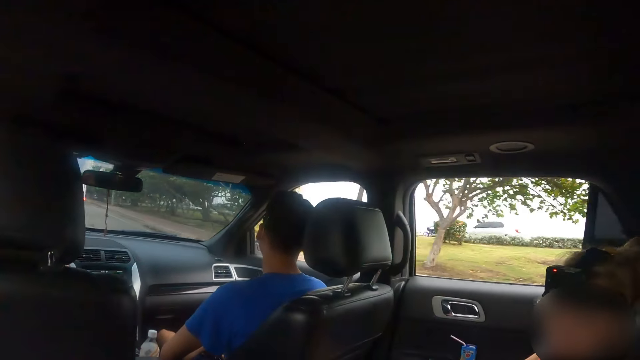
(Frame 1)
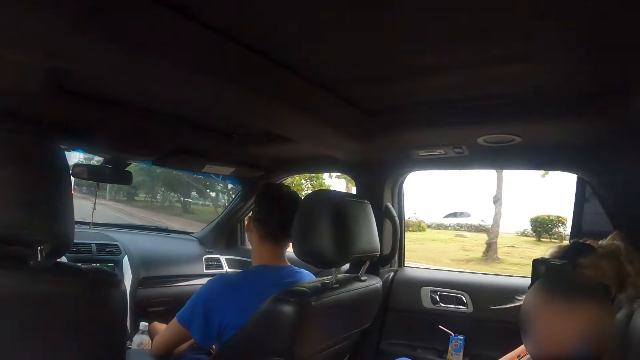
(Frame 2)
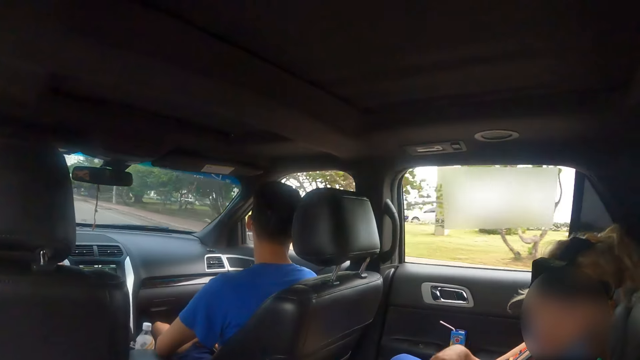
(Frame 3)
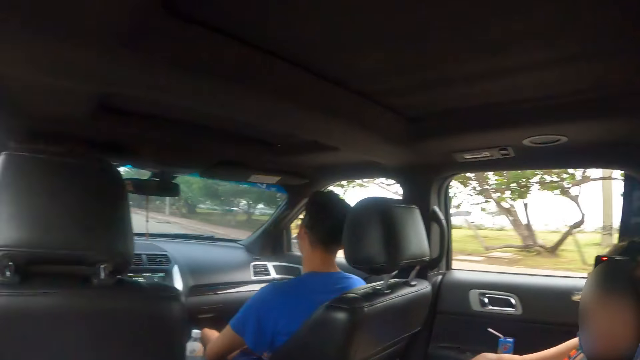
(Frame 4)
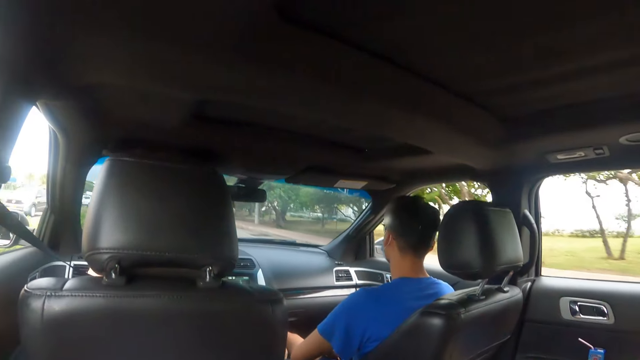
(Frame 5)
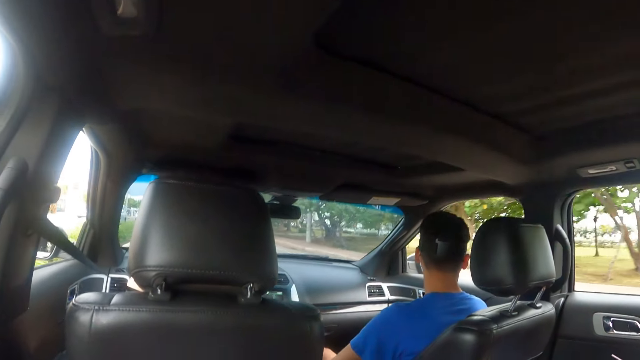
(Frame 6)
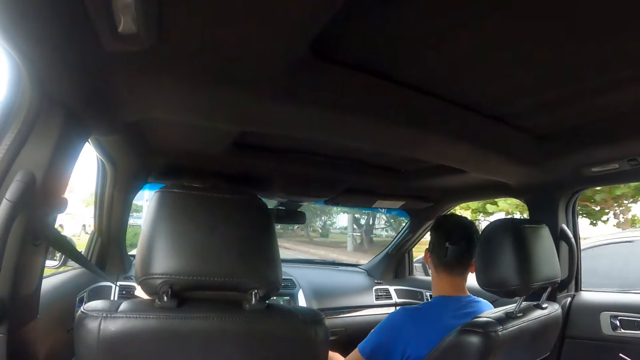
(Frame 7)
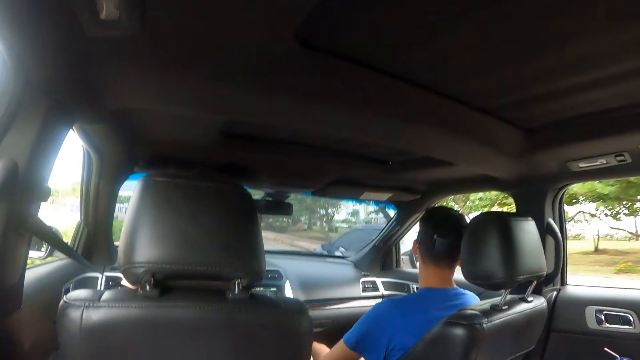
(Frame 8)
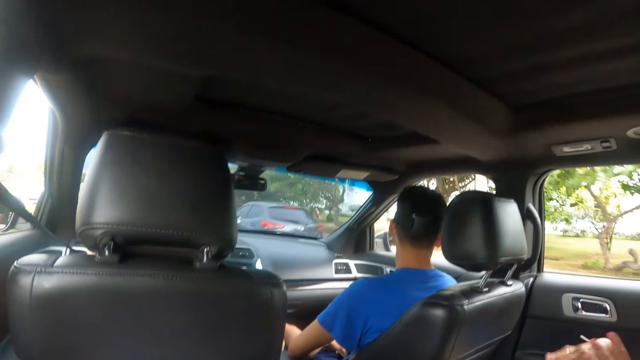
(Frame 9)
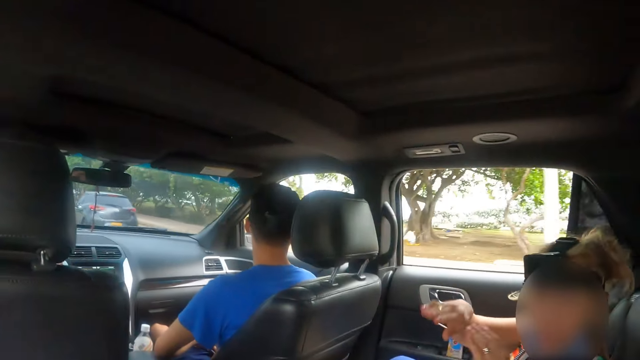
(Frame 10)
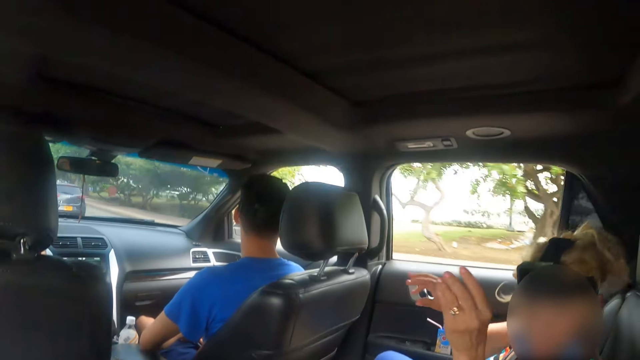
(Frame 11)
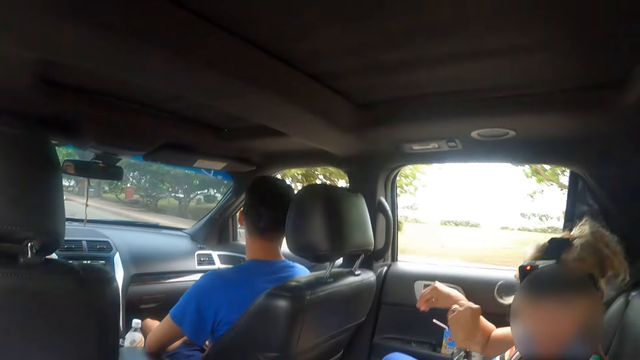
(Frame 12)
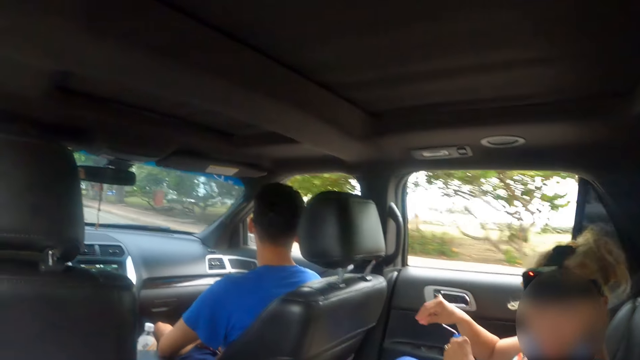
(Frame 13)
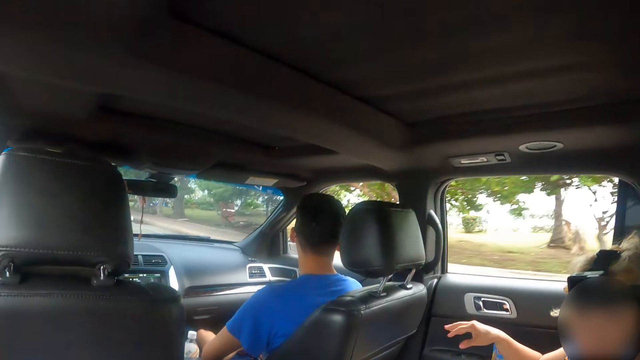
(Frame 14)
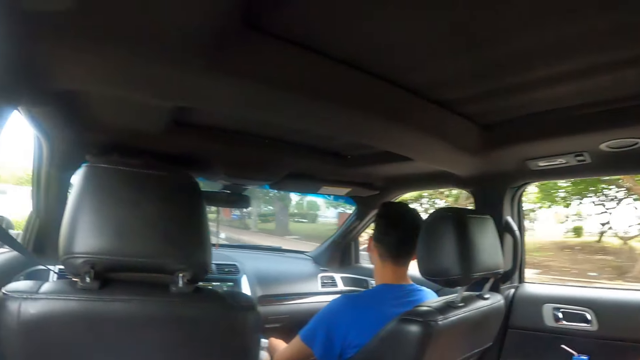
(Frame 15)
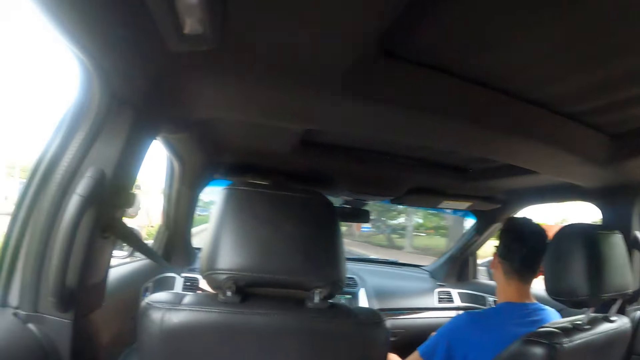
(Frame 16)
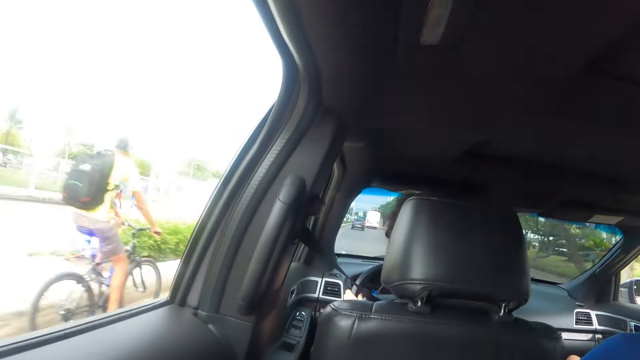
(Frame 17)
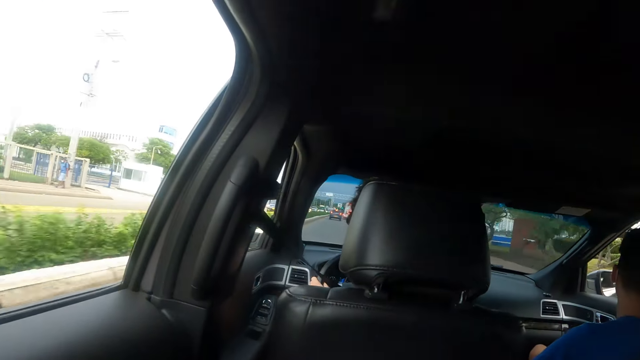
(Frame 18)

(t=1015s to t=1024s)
The camera wearer interacts with a person.

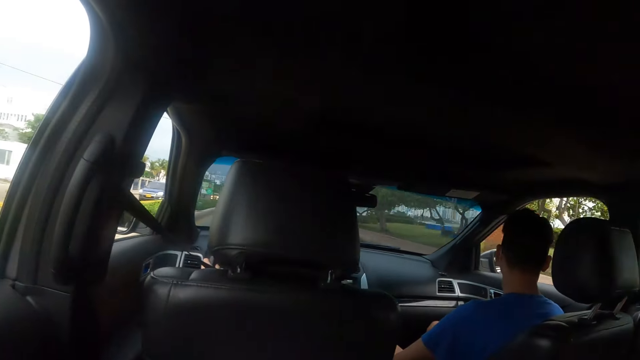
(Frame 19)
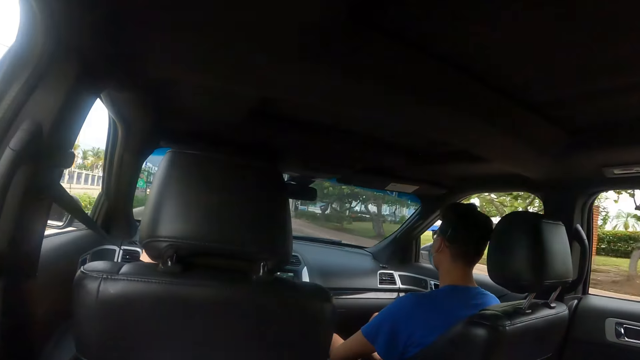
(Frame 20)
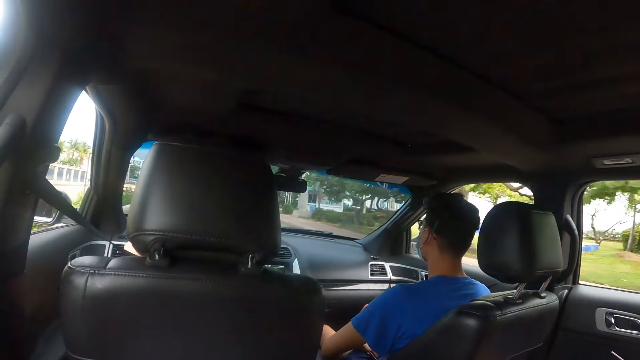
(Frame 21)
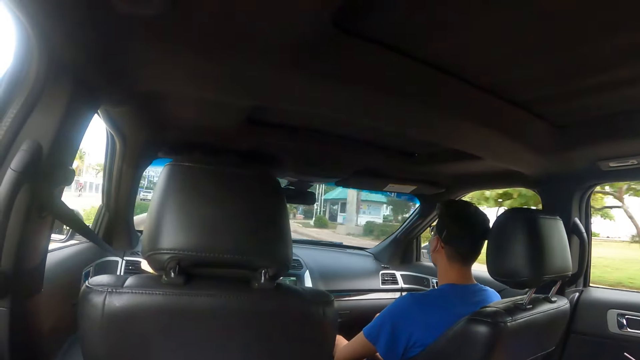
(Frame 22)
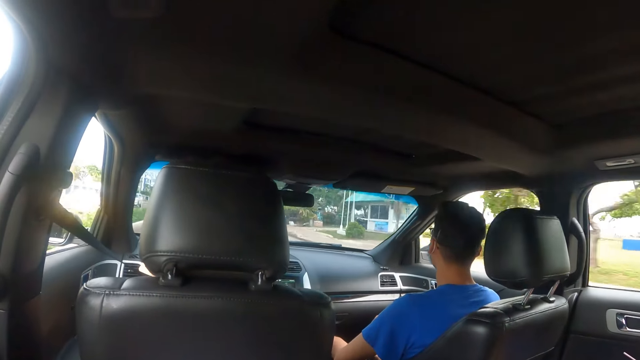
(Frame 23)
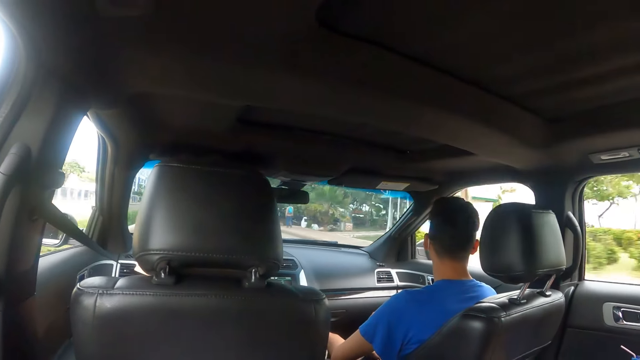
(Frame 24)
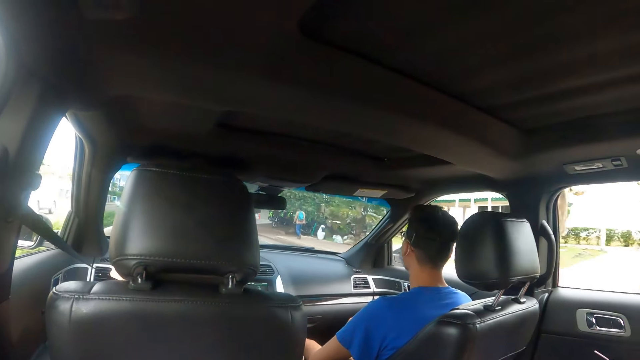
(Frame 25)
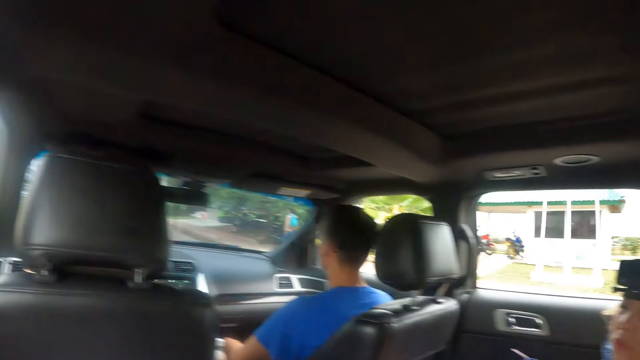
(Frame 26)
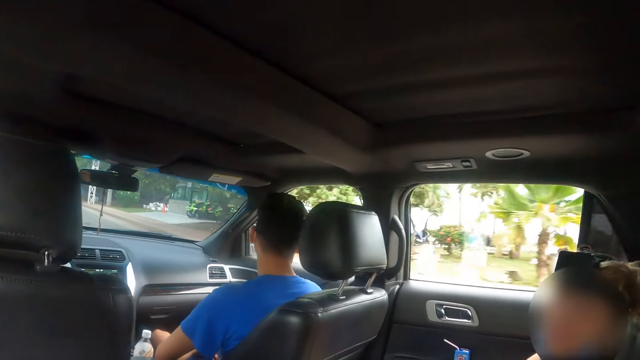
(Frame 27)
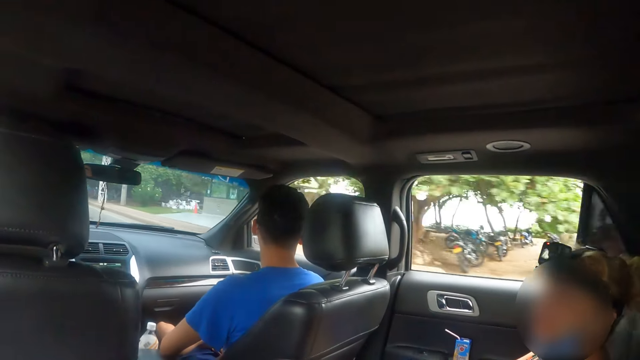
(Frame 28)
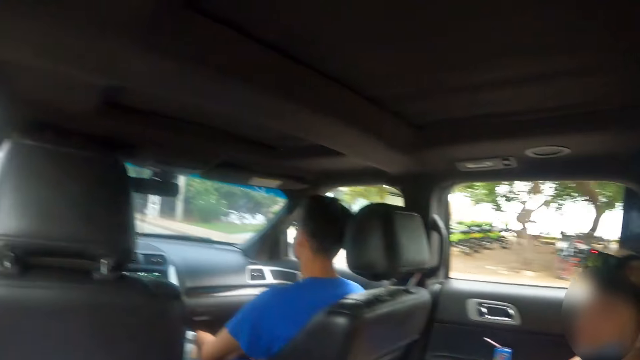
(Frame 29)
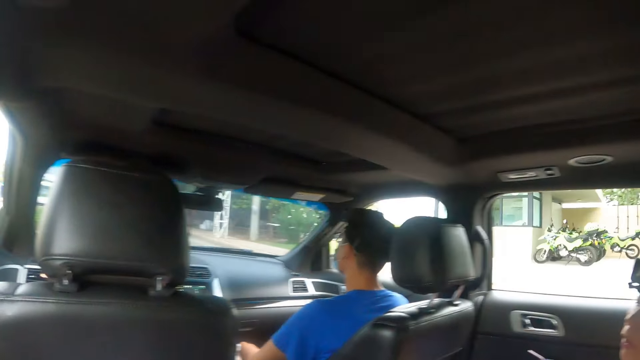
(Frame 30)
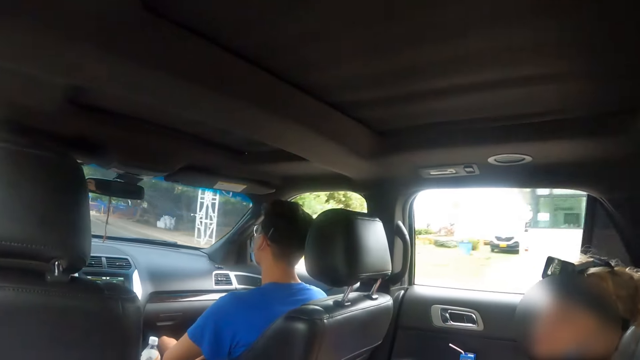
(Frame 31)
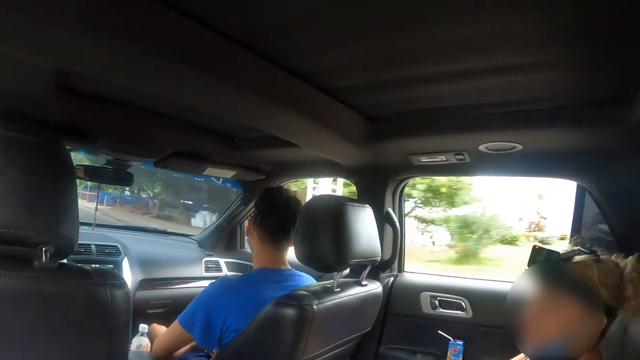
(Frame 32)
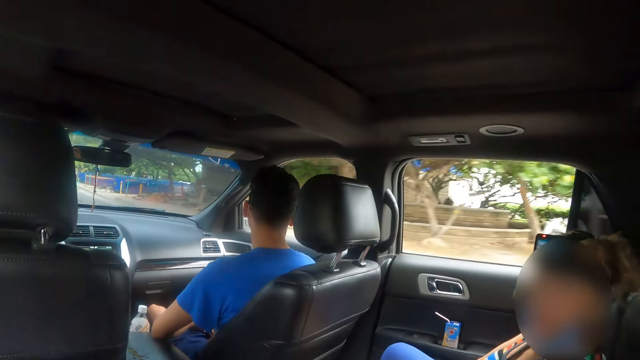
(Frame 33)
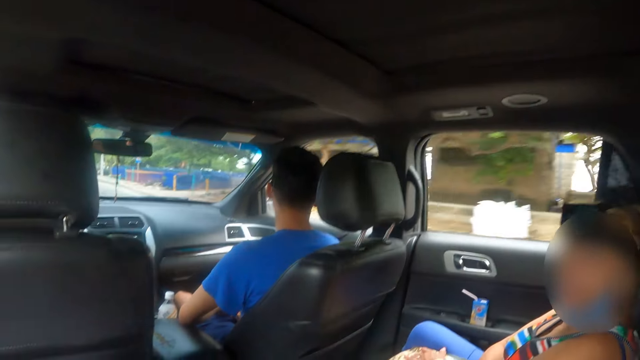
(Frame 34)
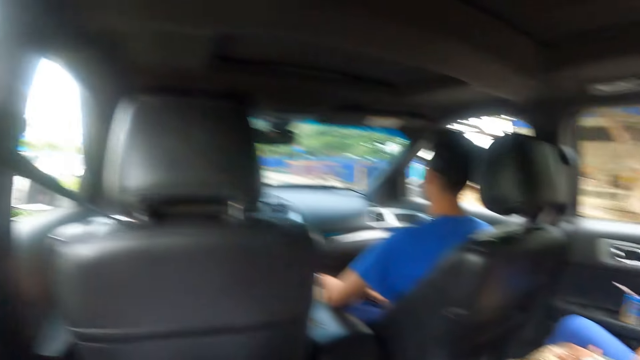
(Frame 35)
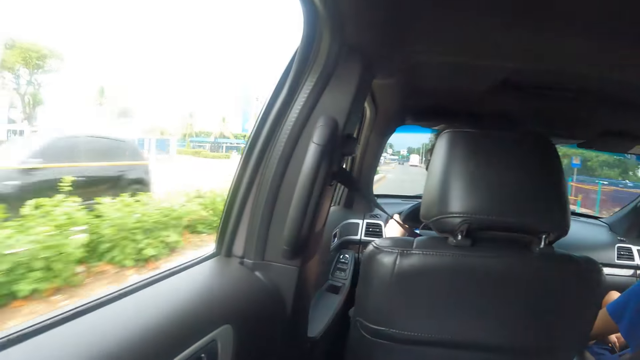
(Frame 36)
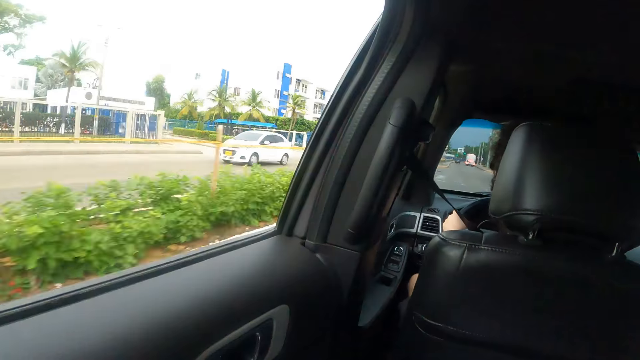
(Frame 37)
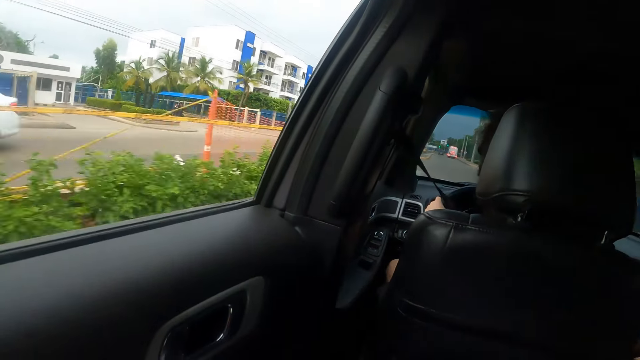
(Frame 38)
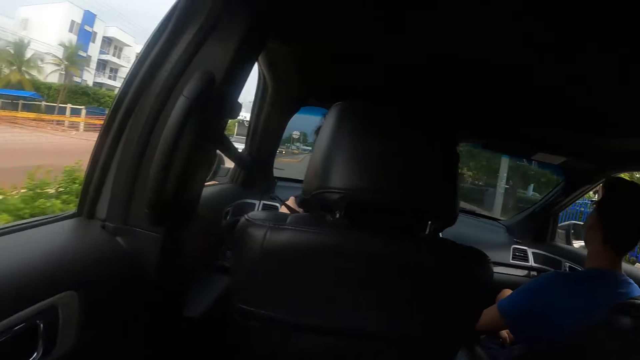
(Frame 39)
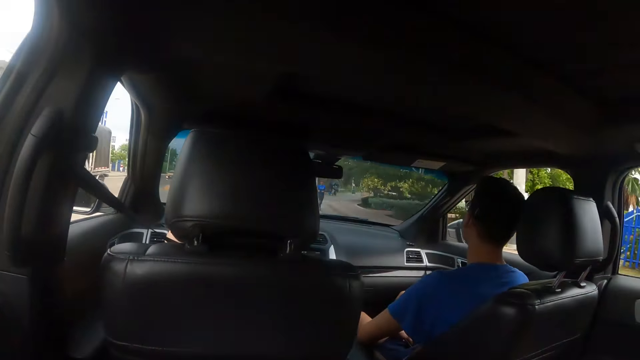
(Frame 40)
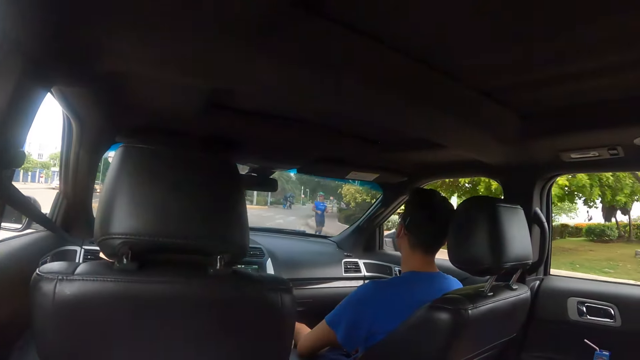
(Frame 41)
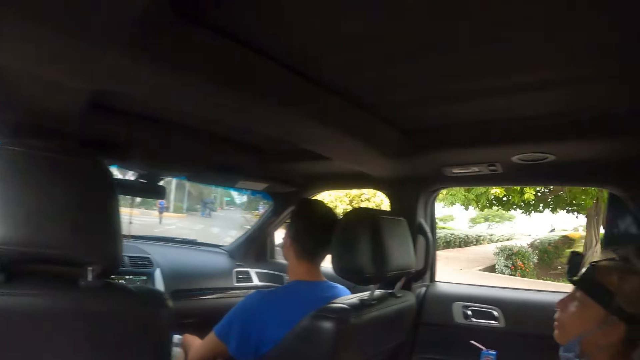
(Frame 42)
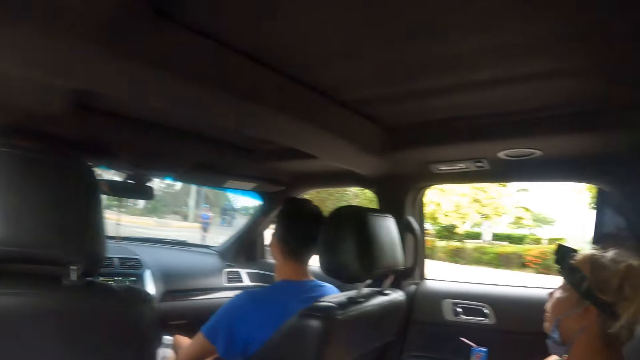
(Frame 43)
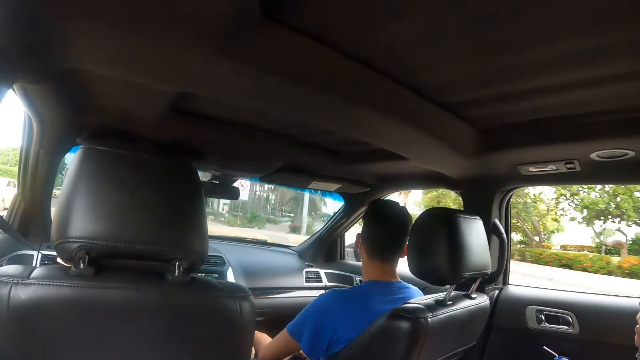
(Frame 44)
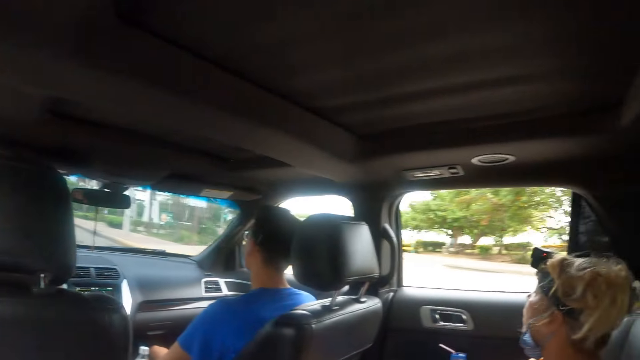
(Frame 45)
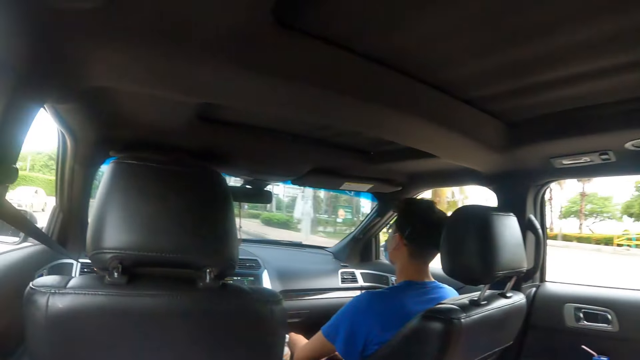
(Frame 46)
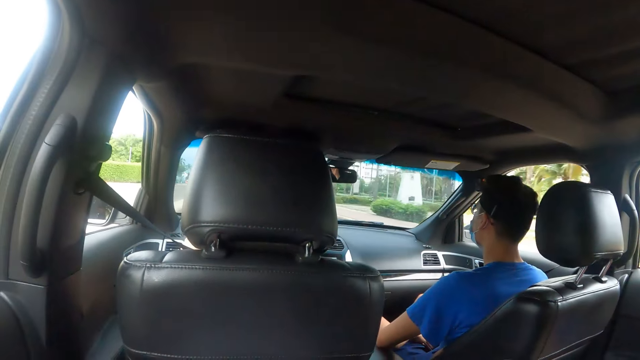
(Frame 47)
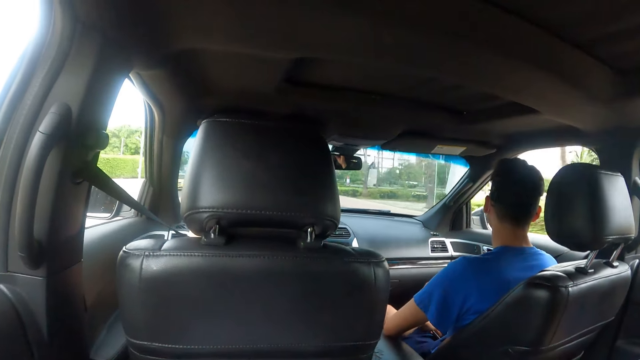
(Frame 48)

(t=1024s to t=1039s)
The camera wearer looks through the window. They interact with a person. They look through the window.
